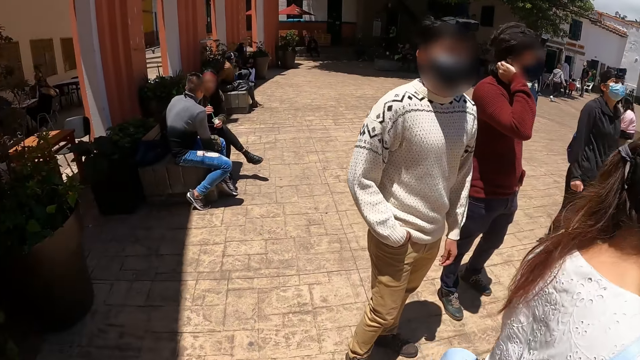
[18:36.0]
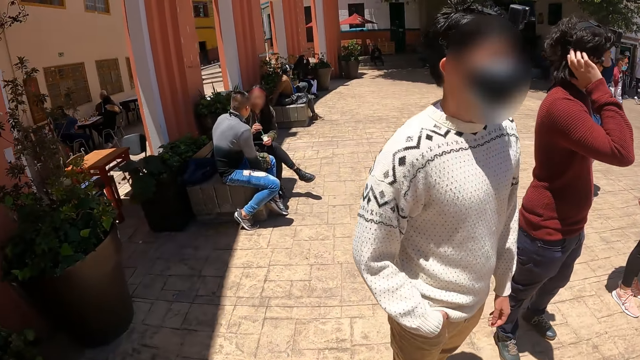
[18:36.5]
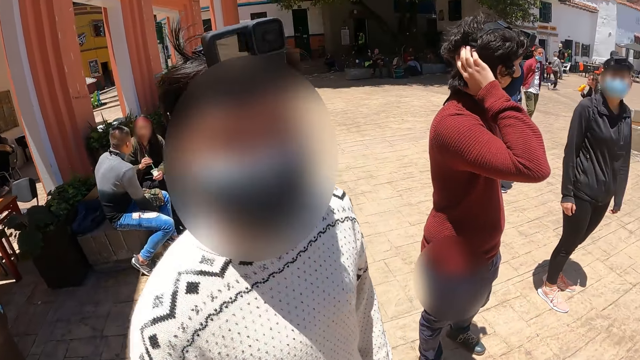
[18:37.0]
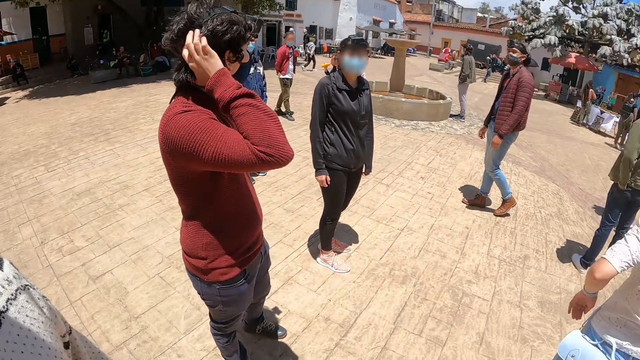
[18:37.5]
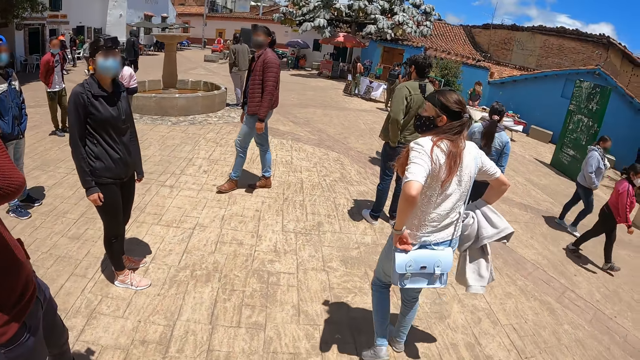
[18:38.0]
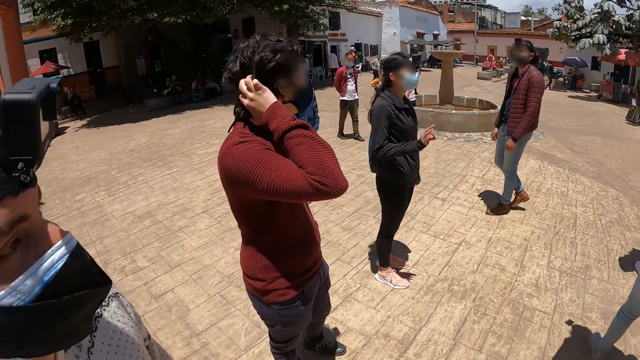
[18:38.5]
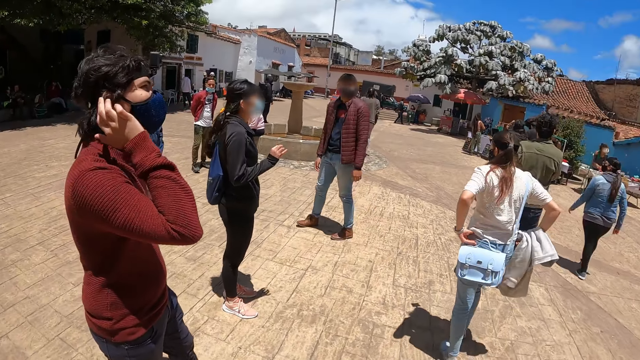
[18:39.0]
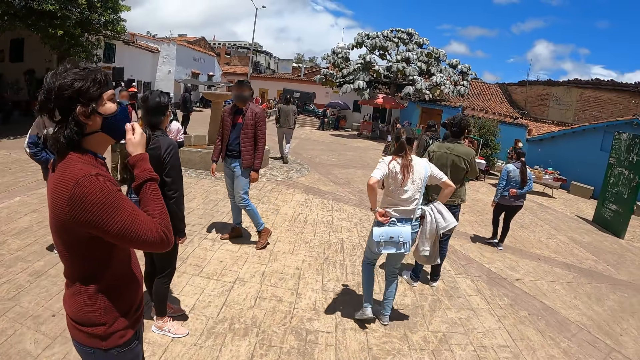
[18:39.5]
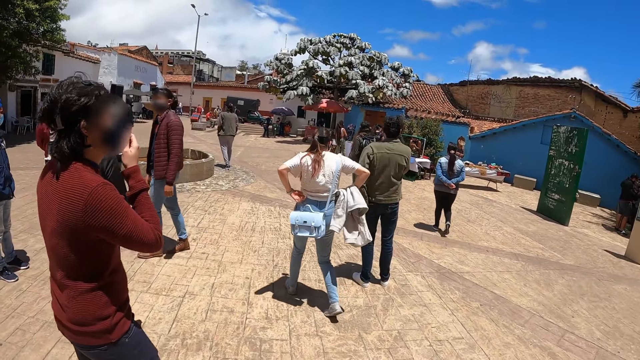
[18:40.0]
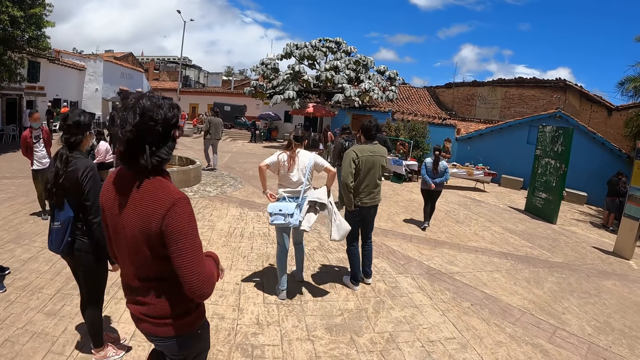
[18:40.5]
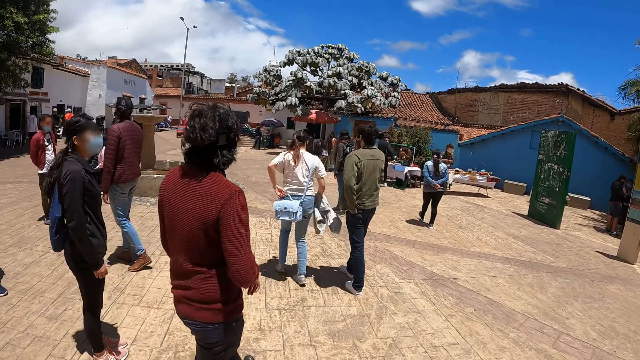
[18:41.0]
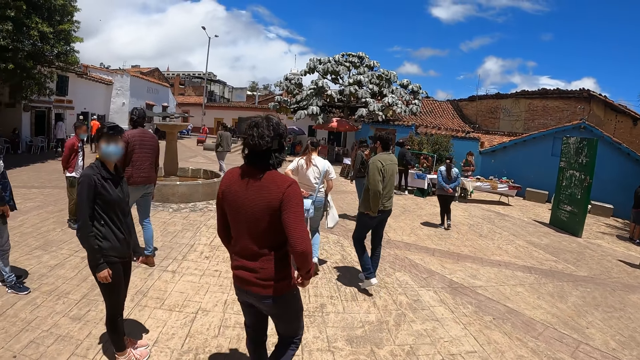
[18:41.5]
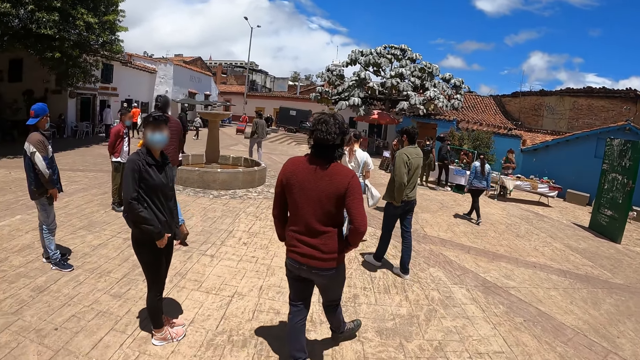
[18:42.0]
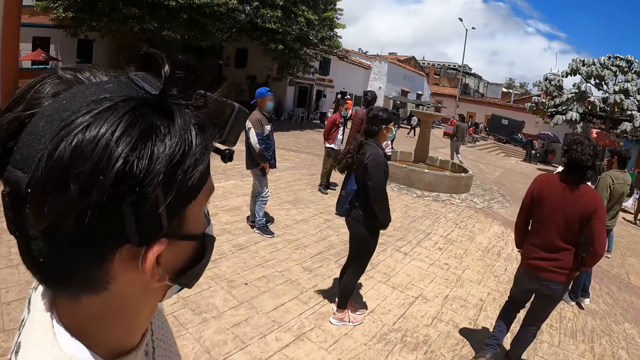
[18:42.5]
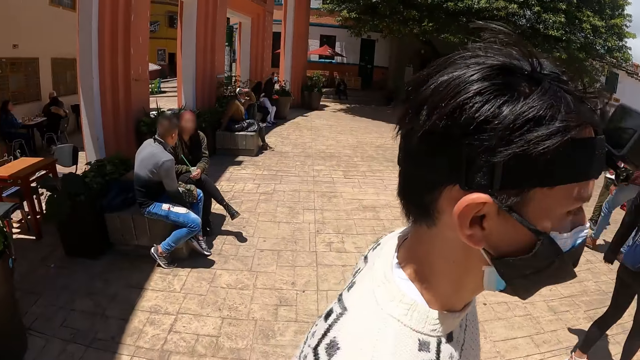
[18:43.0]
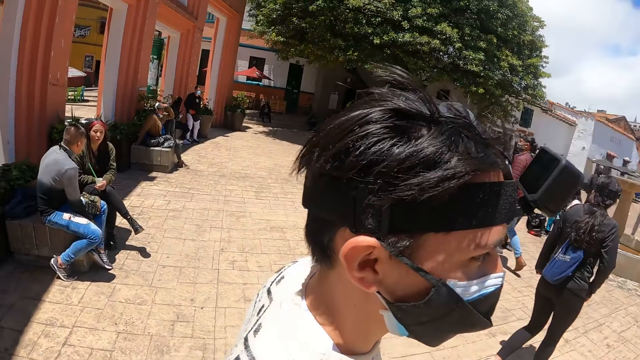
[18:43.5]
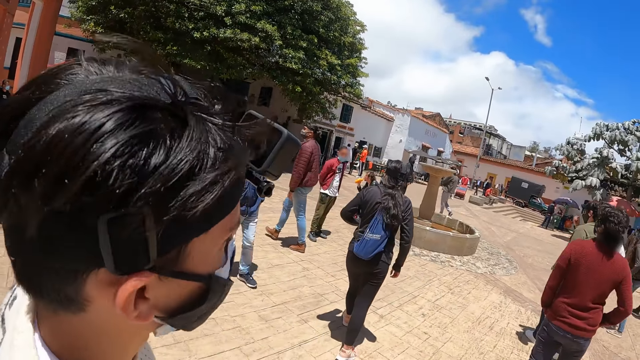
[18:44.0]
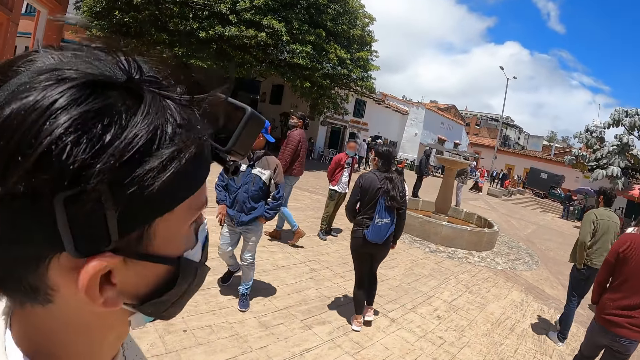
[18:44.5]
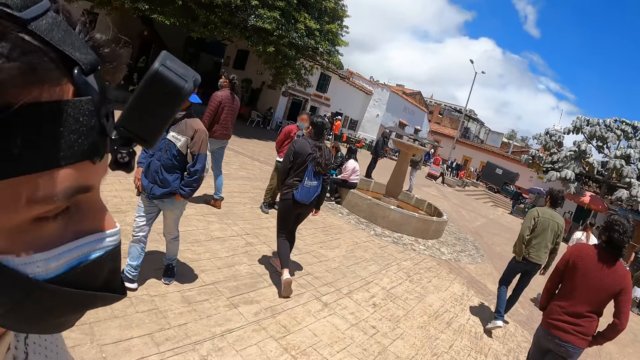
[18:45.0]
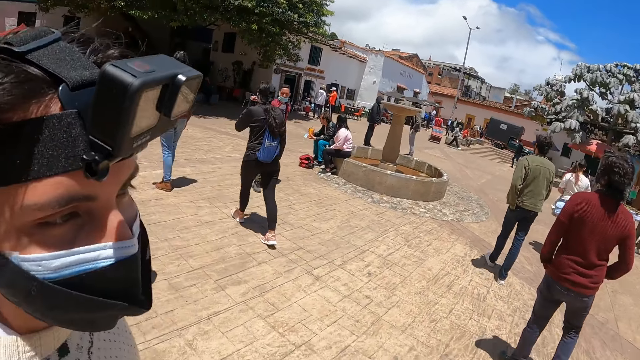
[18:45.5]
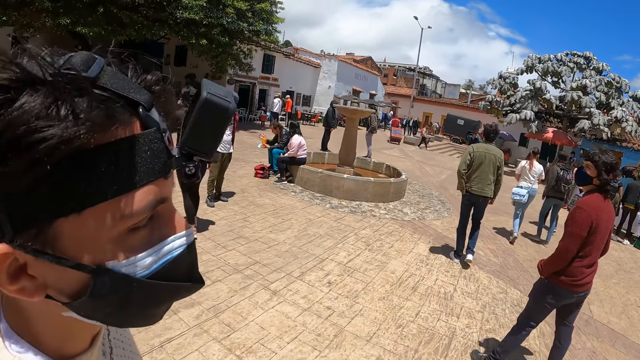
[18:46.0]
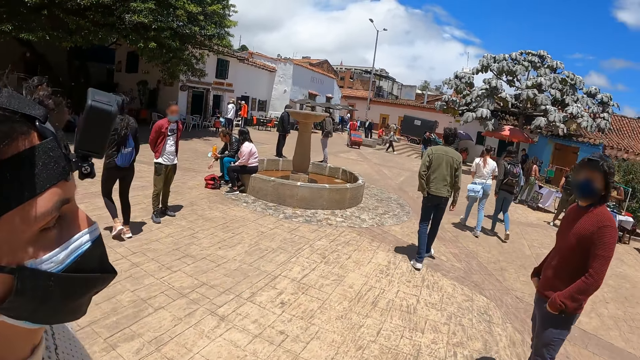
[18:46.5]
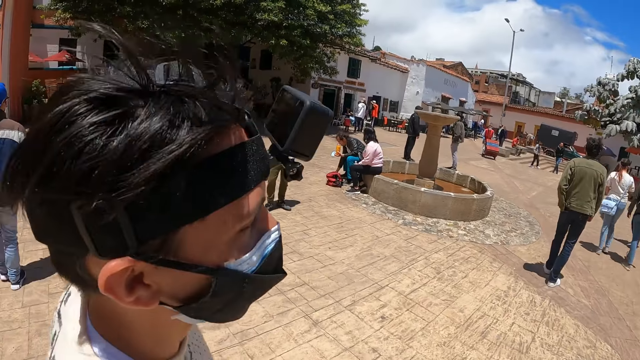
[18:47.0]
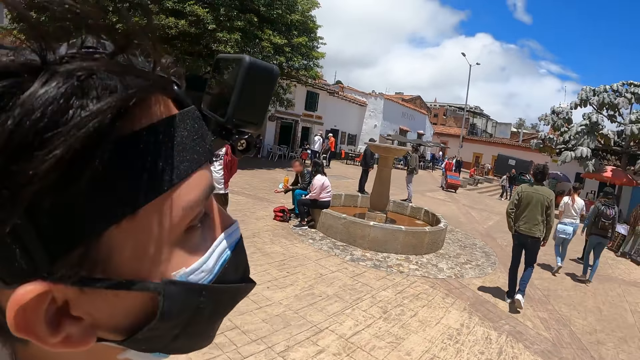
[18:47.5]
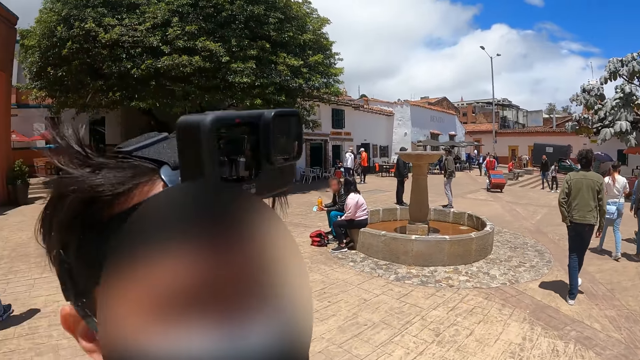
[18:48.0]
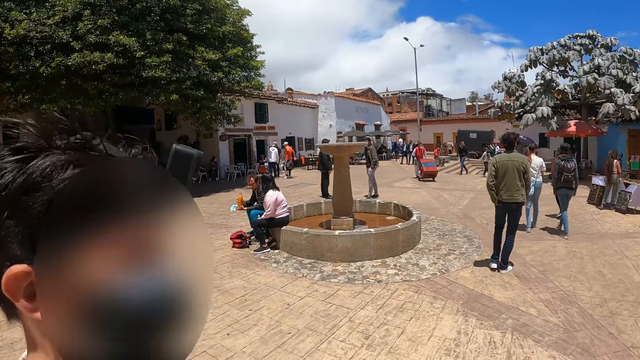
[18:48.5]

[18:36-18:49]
The camera wearer looks at the people, stands up, walks forward and looks around. A man walks away. The camera wearer interacts with another man. The camera wearer and the man move towards a house.

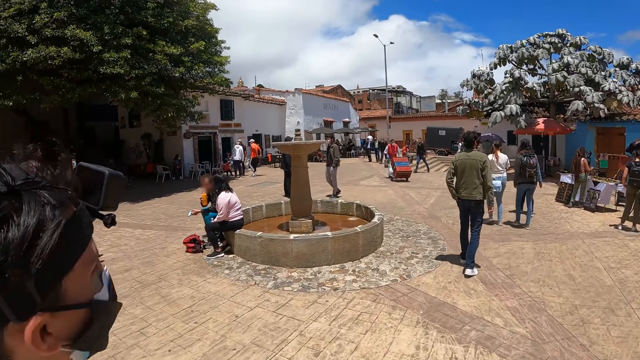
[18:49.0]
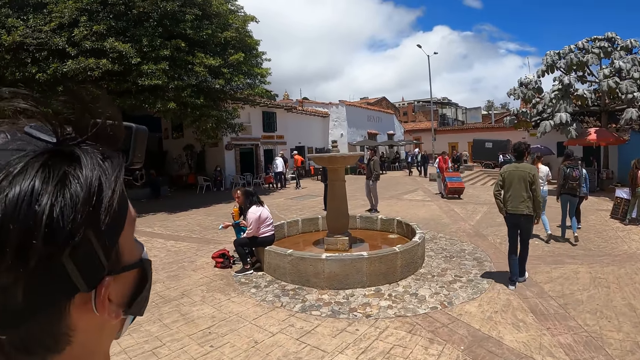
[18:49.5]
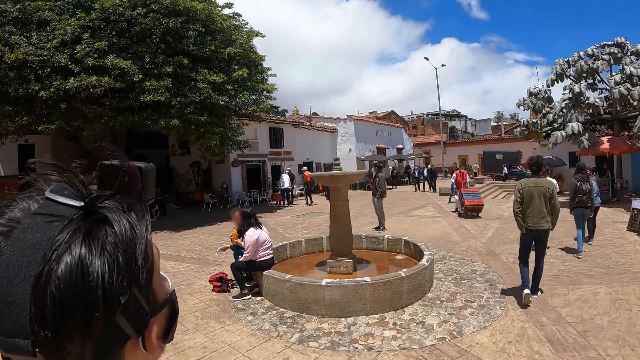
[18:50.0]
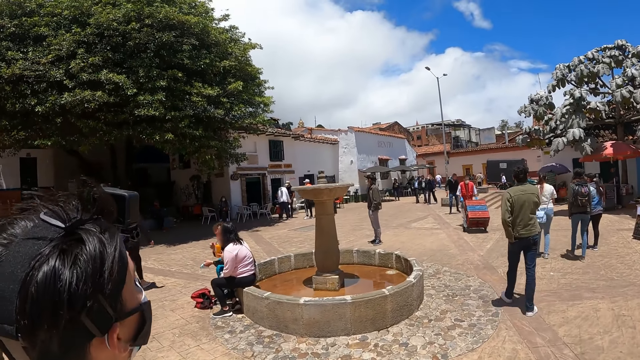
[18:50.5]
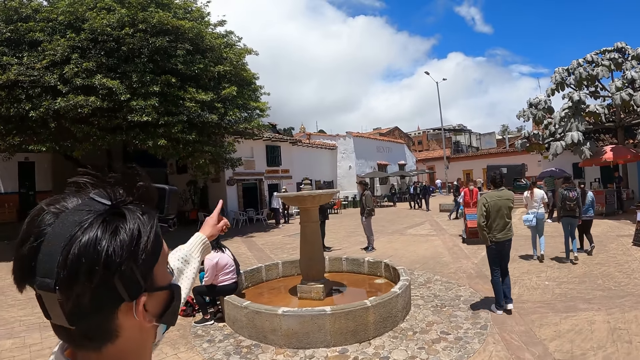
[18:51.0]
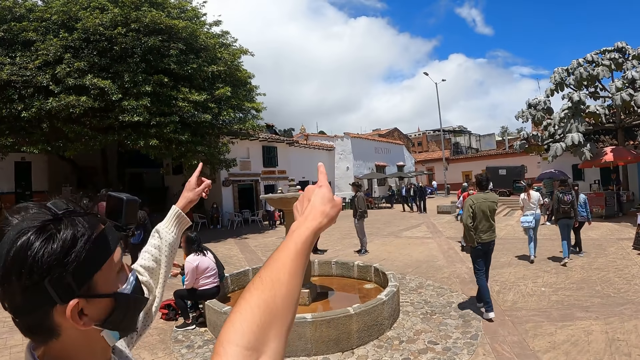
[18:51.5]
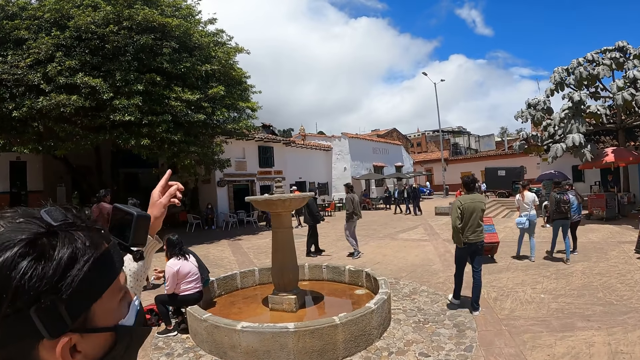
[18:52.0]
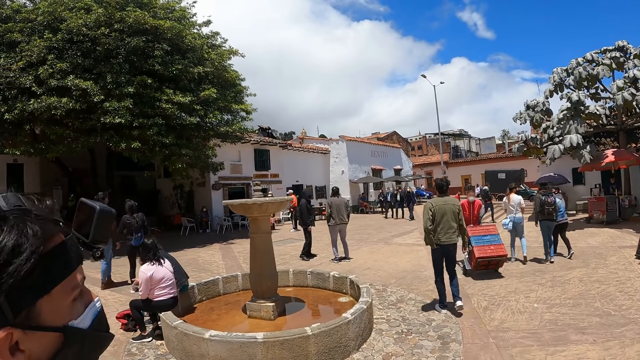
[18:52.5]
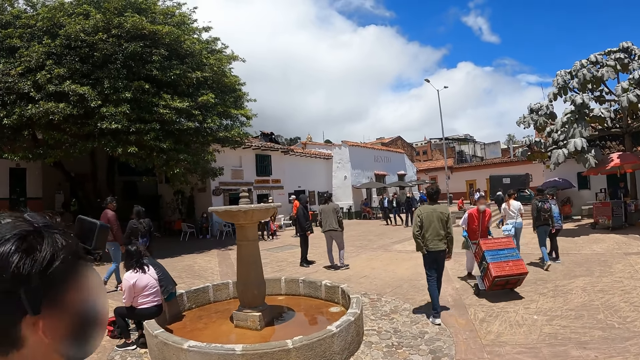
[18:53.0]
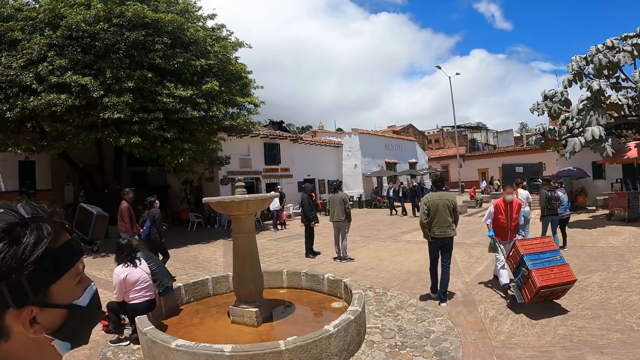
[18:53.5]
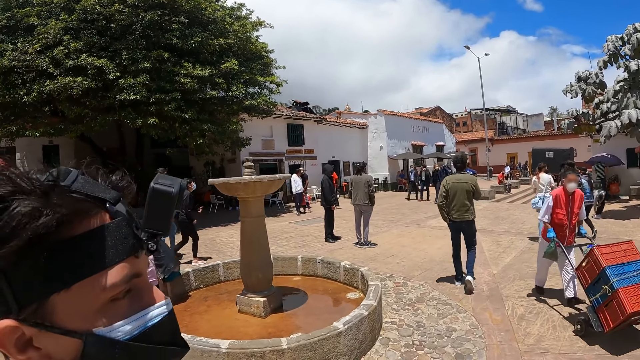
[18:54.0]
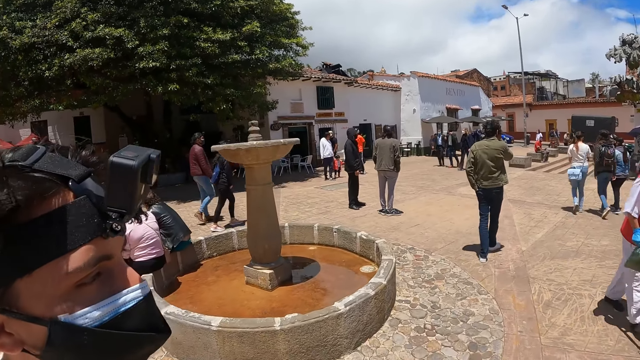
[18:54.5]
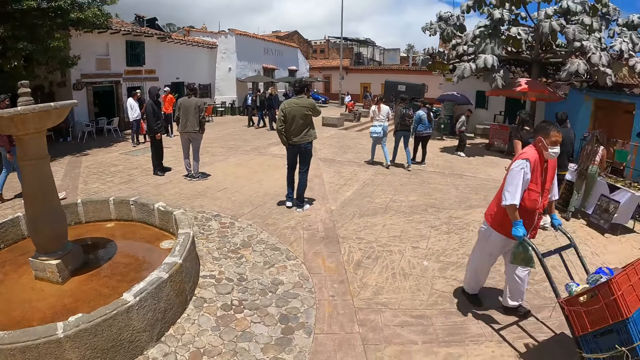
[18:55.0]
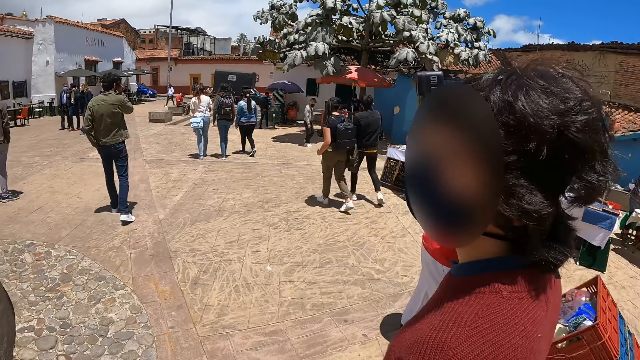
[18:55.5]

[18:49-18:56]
The camera wearer and a man point at a house. The camera wearer walks on the street. The man walks on the street. The camera wearer interacts with another person.
